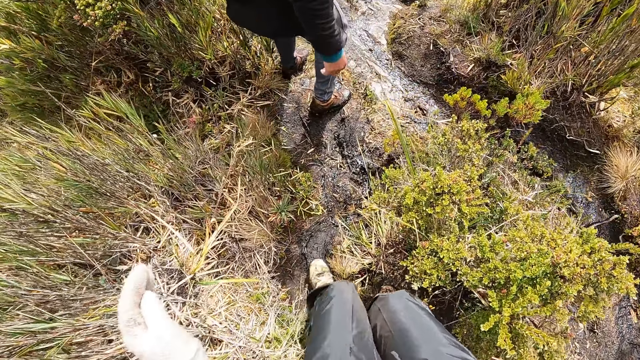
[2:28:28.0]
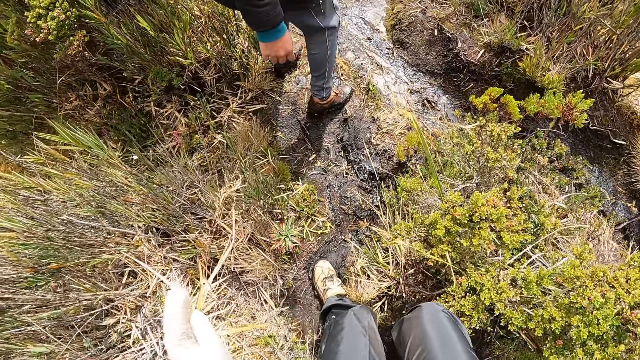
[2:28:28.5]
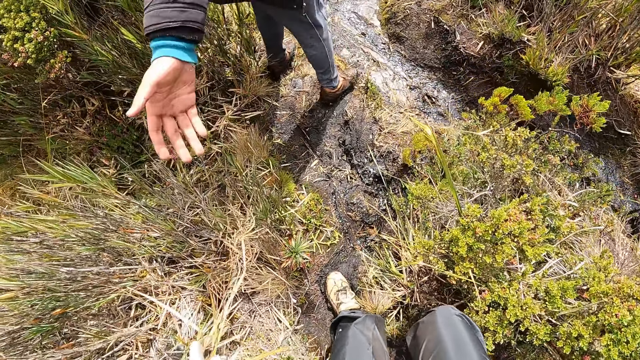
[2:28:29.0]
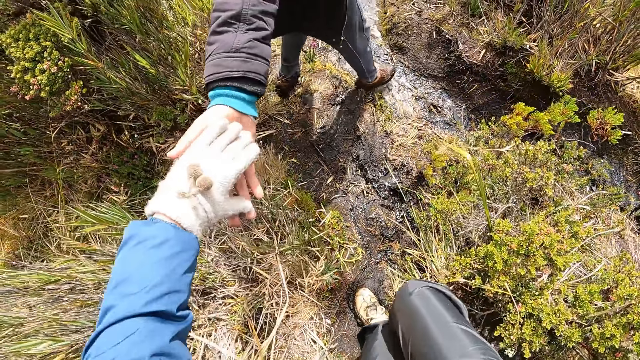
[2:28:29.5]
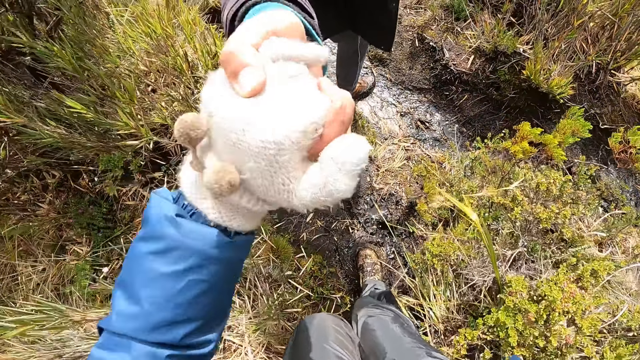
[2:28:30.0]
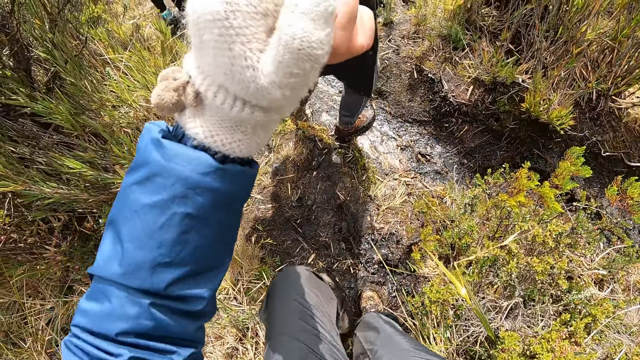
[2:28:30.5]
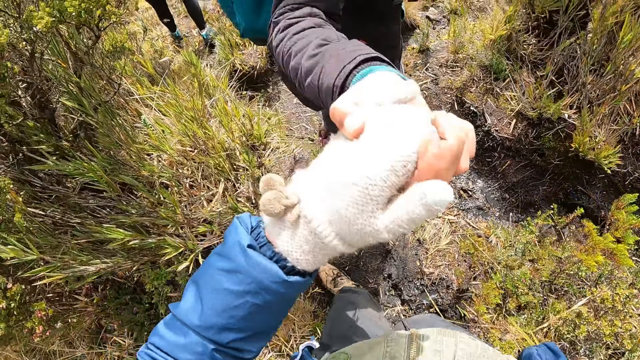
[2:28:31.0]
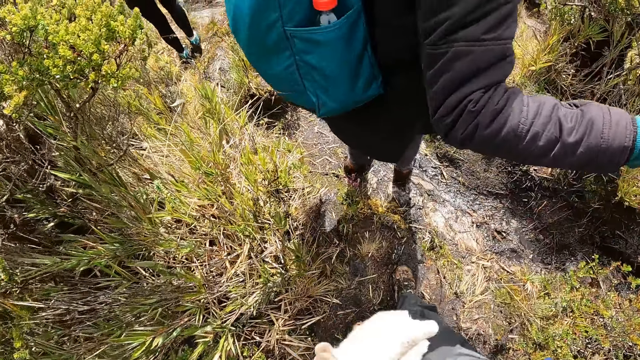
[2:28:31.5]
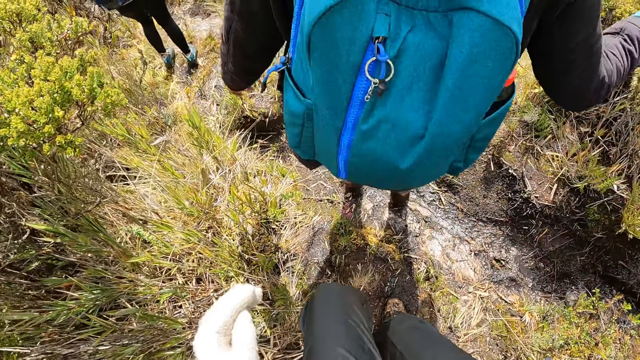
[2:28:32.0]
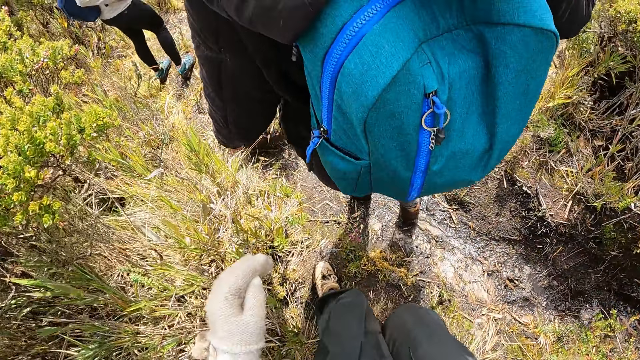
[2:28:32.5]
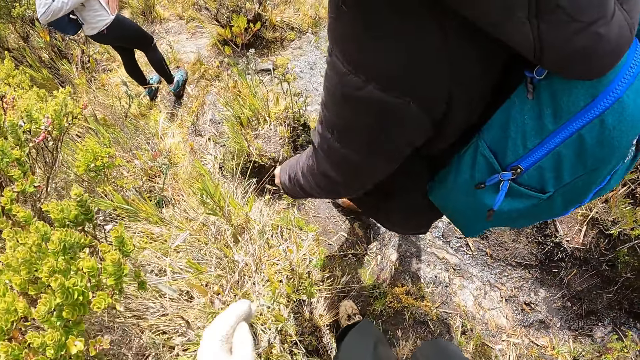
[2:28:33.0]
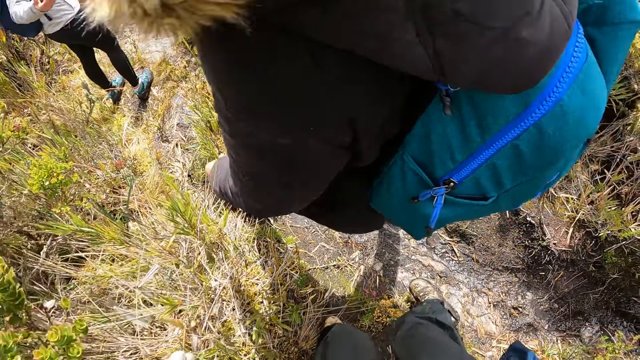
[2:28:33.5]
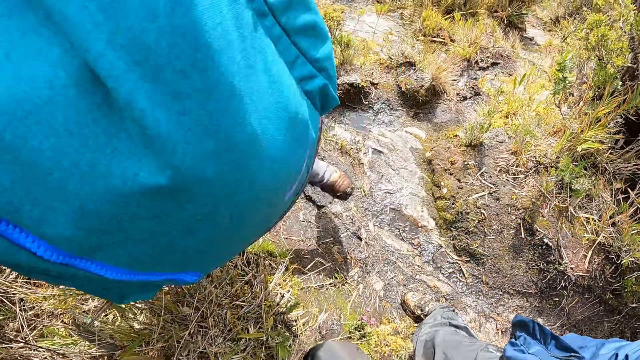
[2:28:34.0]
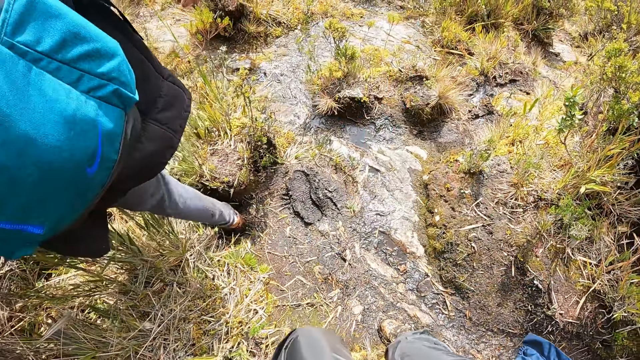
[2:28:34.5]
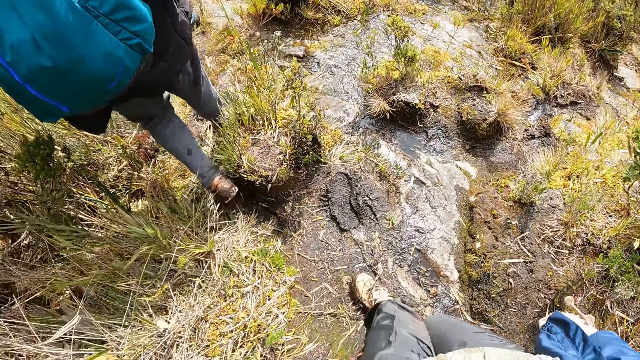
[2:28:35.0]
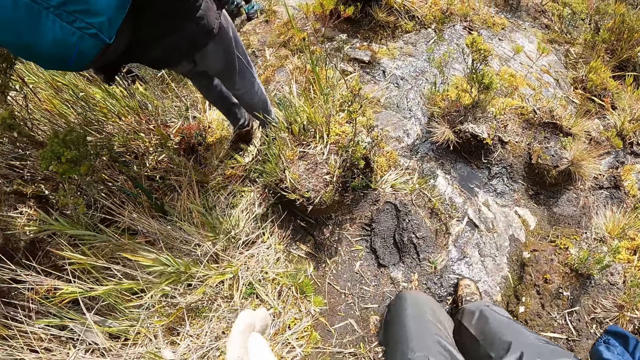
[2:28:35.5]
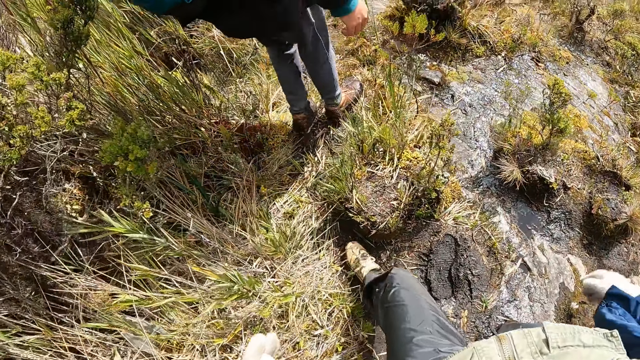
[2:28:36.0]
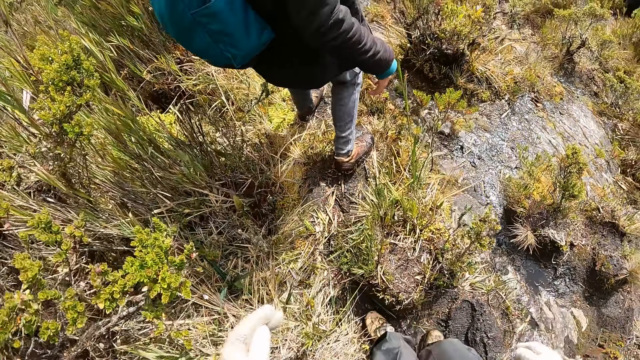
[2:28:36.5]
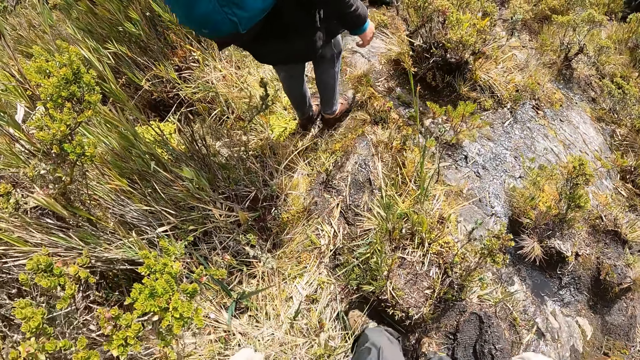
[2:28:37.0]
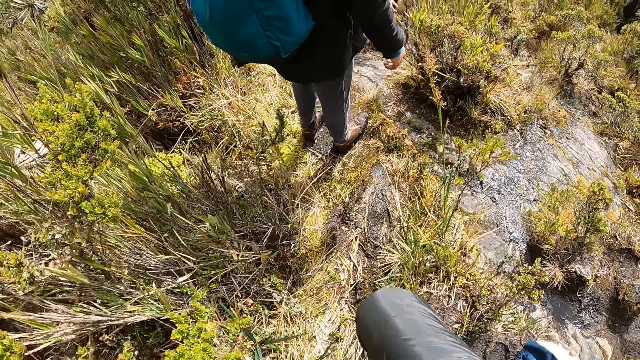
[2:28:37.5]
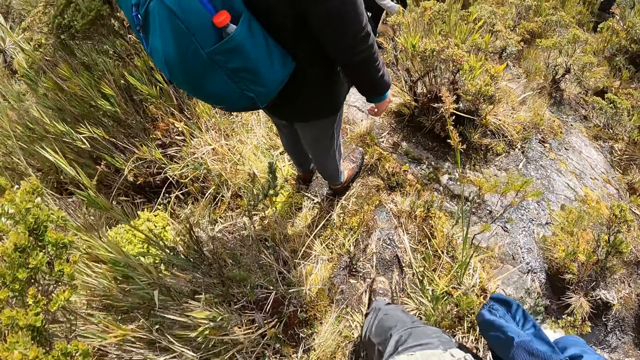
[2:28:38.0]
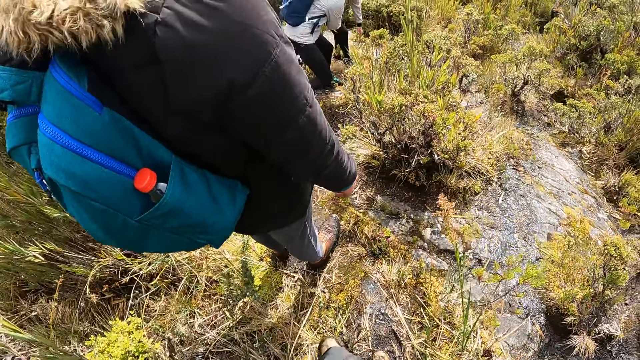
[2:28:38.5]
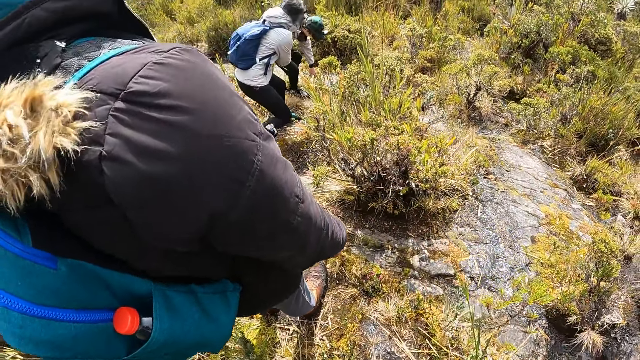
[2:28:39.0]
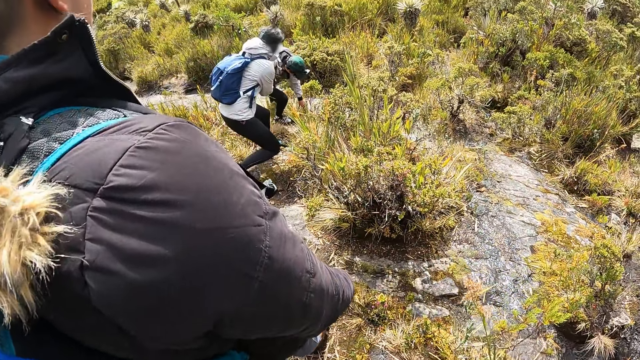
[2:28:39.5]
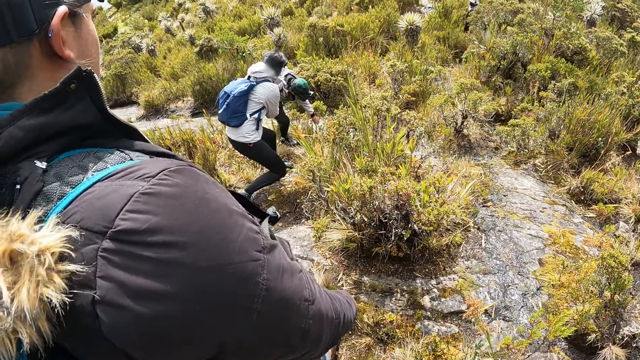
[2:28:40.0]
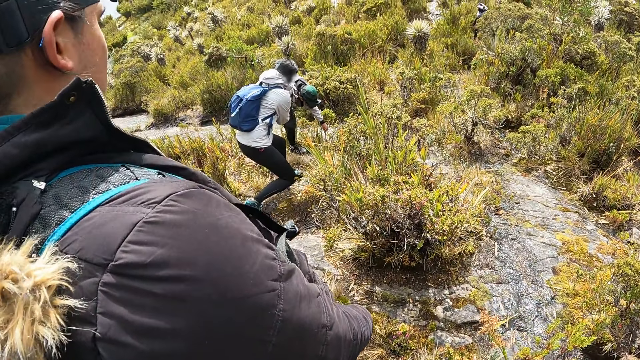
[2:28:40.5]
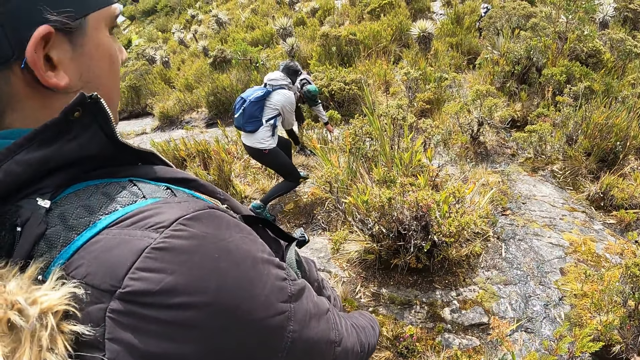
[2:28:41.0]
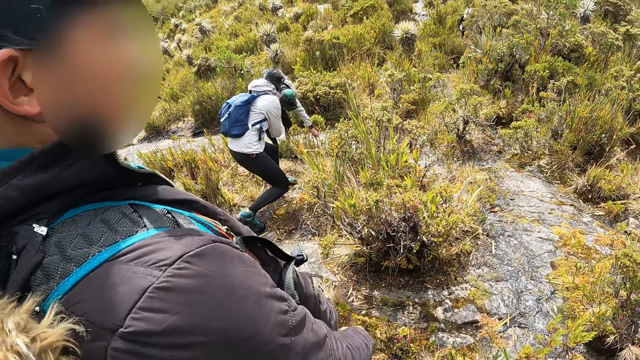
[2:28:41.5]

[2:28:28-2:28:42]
The camera wearer grabs the right hand of the man with her left hand. She releases her left hand from the right hand of the man. She walks along a muddy path. Another man points towards the ground.

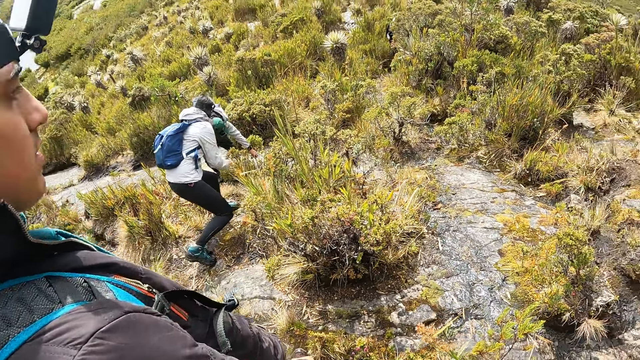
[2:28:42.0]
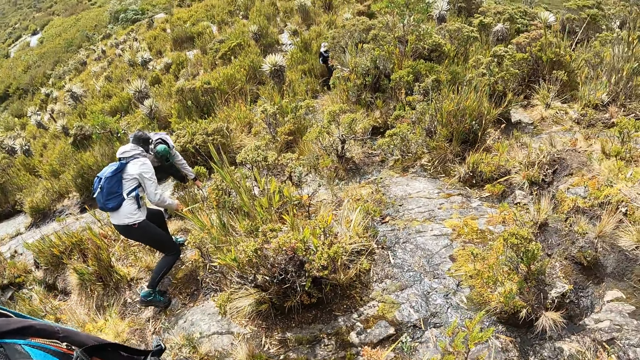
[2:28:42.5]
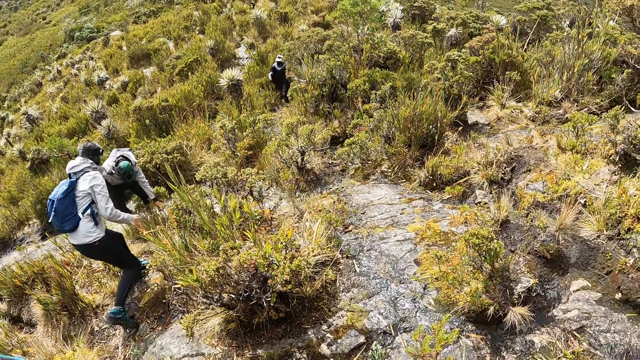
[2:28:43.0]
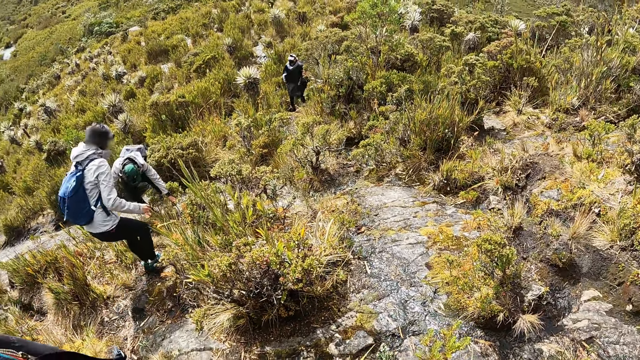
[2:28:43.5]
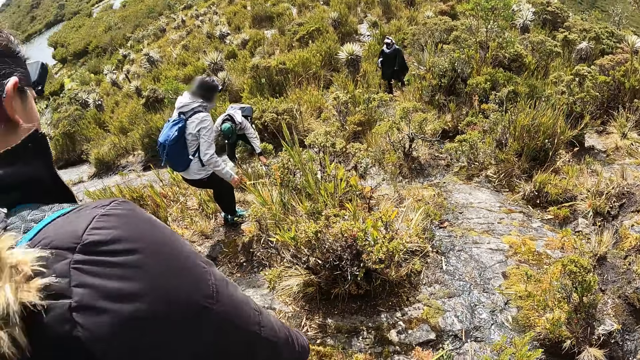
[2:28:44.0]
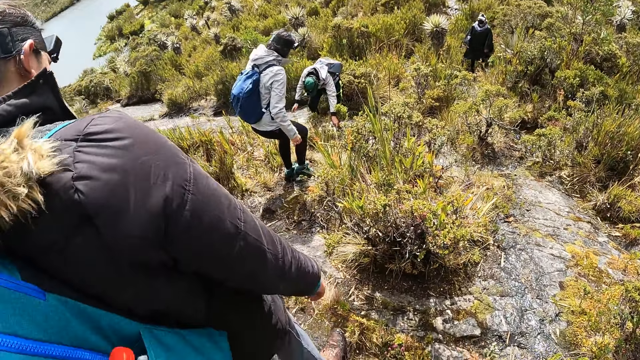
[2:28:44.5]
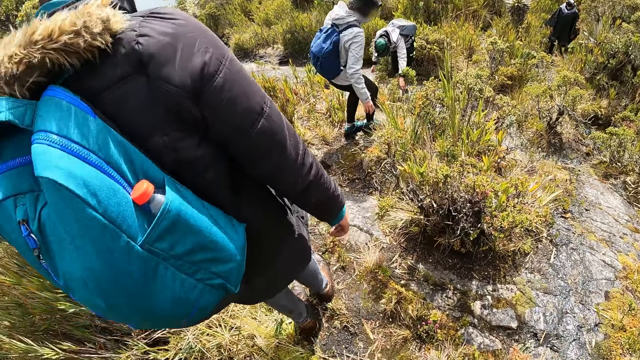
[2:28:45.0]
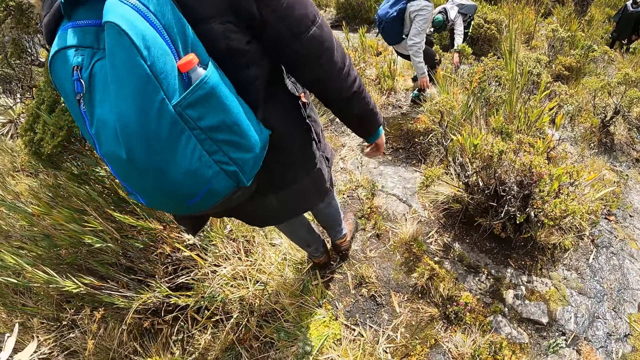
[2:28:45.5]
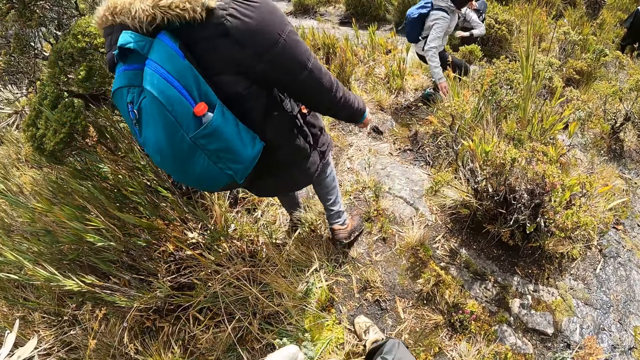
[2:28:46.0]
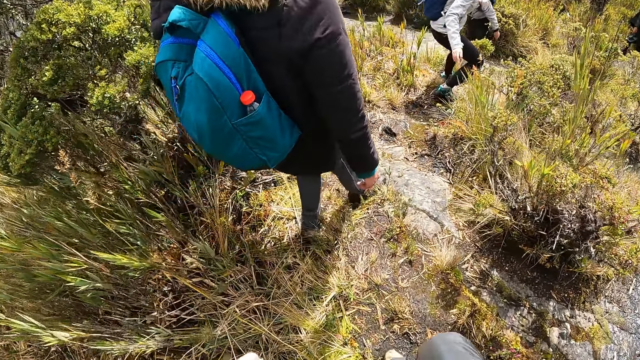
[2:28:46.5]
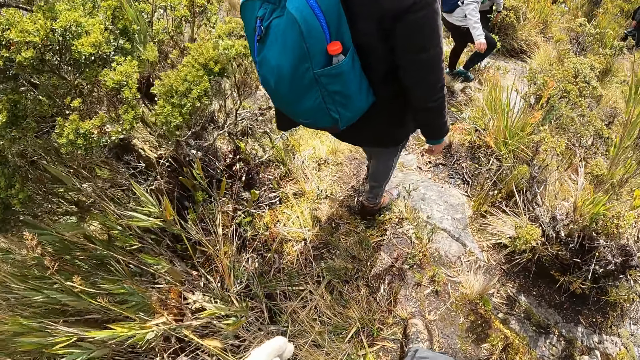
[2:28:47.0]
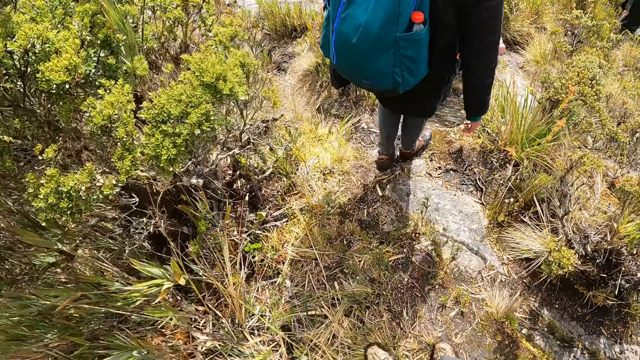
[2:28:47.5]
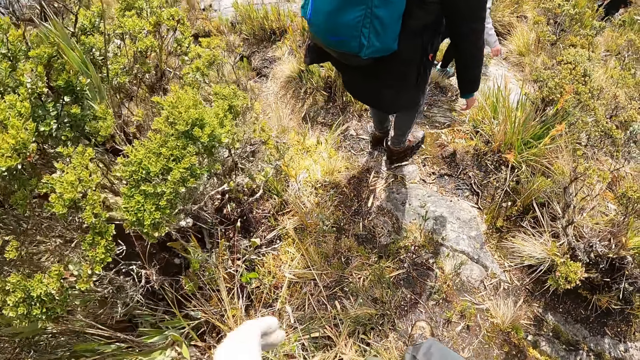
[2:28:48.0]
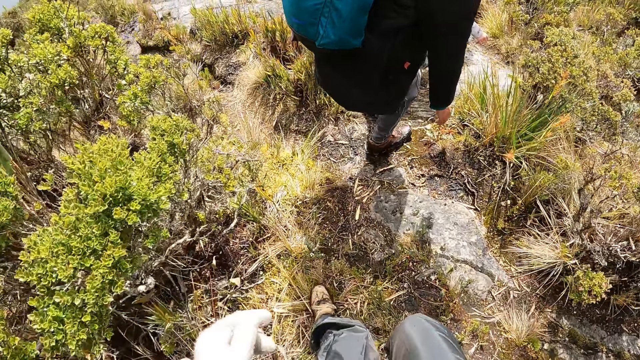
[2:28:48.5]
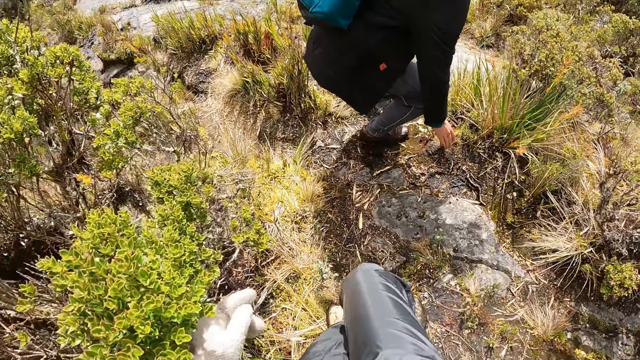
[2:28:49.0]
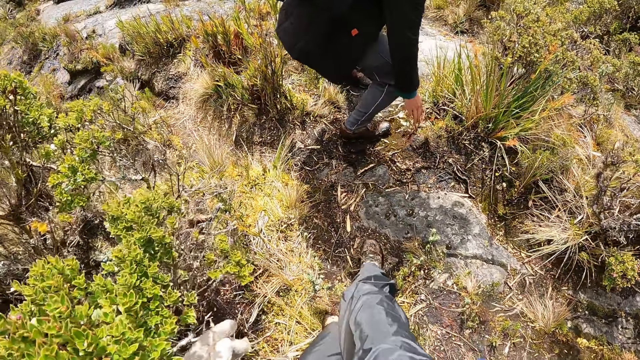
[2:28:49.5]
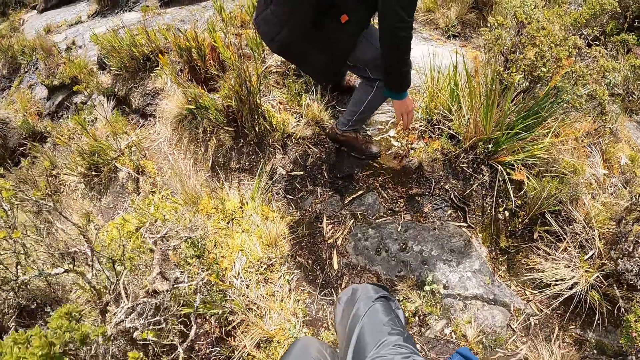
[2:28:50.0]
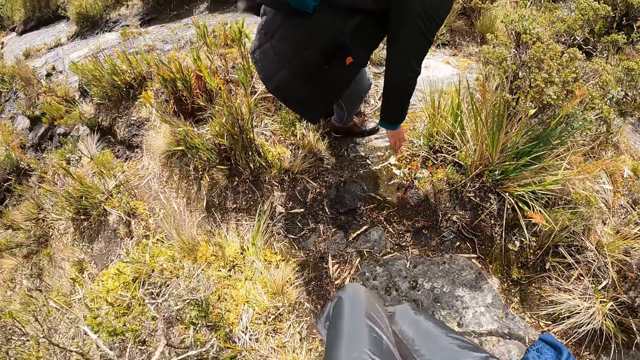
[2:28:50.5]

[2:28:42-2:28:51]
The camera wearer stands on a rocky surface. The man walks down the hill.
